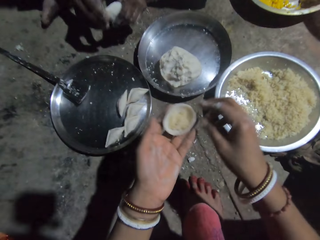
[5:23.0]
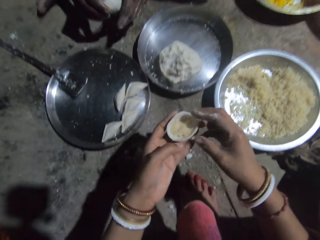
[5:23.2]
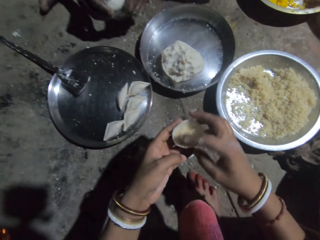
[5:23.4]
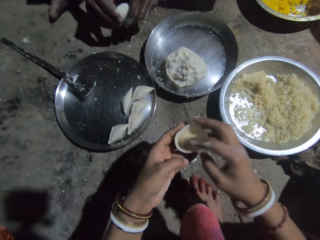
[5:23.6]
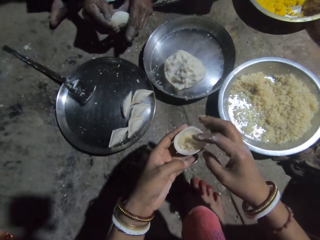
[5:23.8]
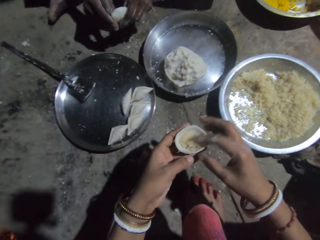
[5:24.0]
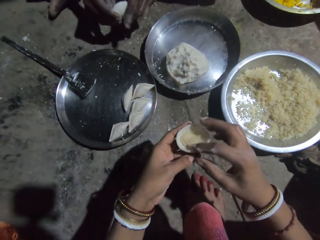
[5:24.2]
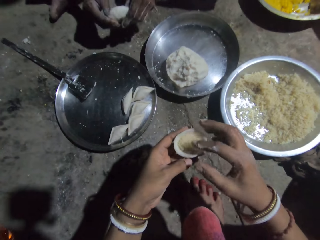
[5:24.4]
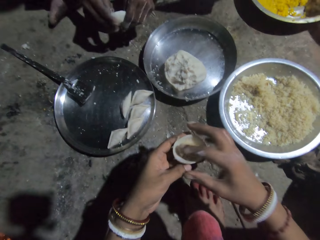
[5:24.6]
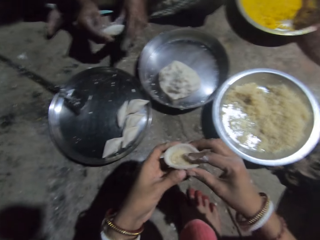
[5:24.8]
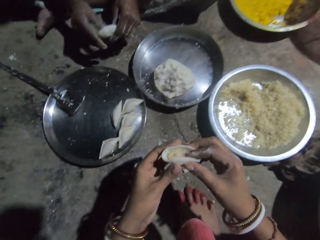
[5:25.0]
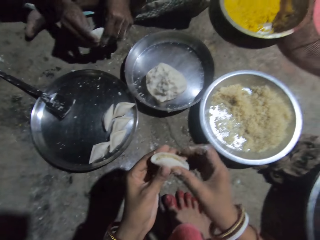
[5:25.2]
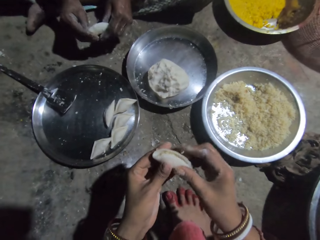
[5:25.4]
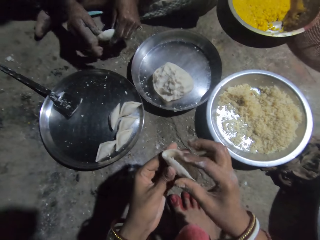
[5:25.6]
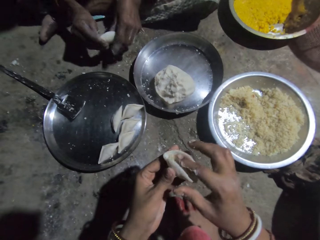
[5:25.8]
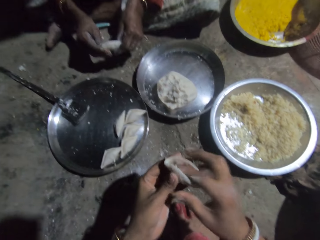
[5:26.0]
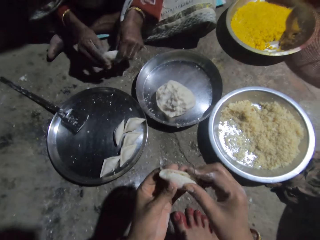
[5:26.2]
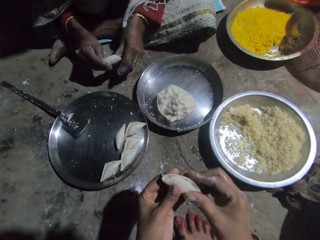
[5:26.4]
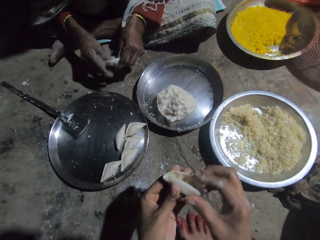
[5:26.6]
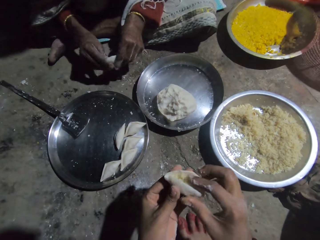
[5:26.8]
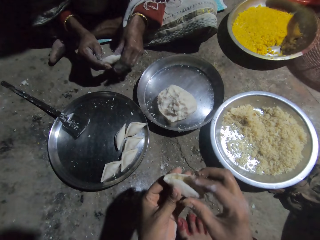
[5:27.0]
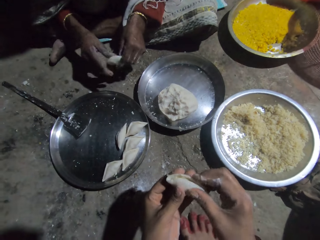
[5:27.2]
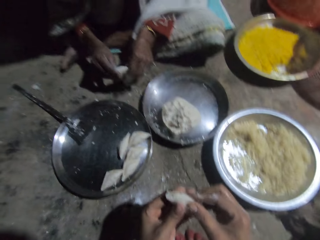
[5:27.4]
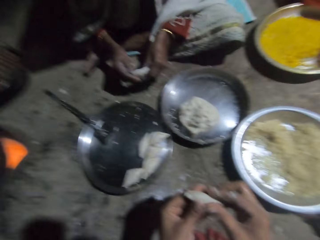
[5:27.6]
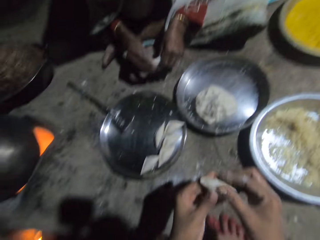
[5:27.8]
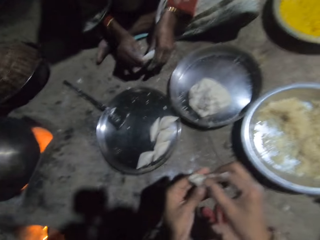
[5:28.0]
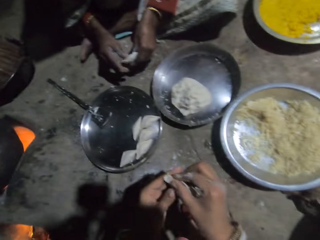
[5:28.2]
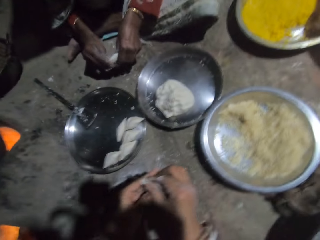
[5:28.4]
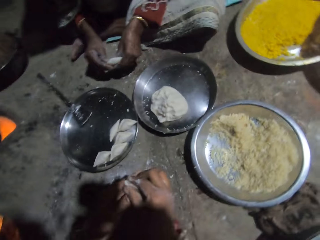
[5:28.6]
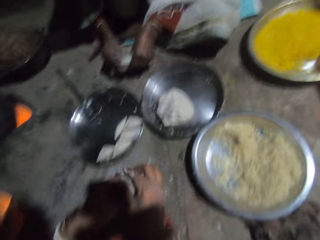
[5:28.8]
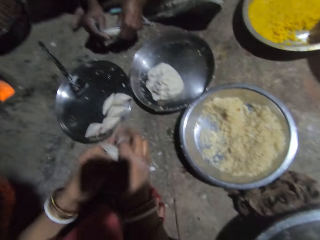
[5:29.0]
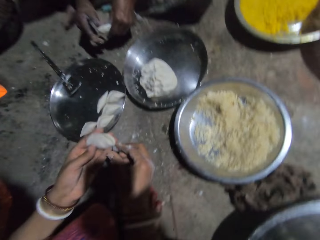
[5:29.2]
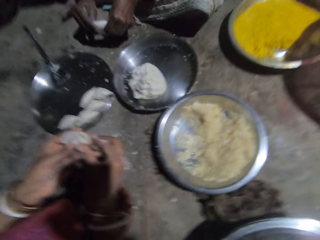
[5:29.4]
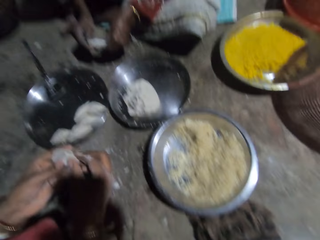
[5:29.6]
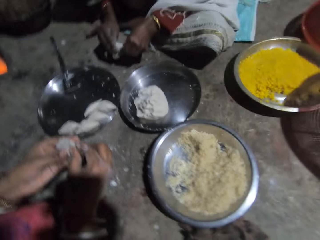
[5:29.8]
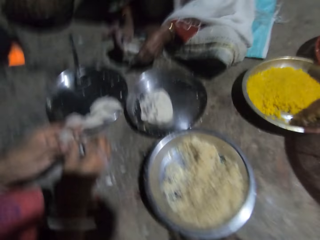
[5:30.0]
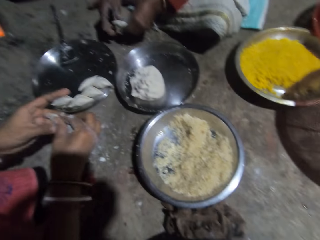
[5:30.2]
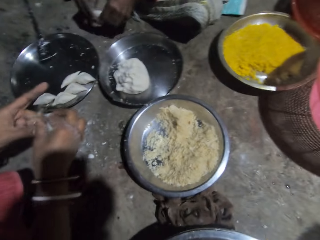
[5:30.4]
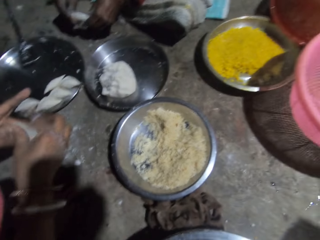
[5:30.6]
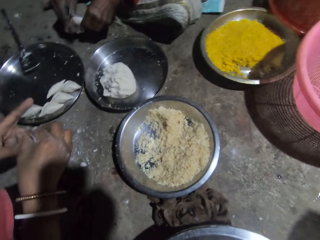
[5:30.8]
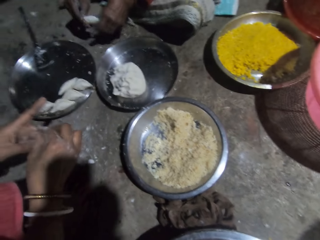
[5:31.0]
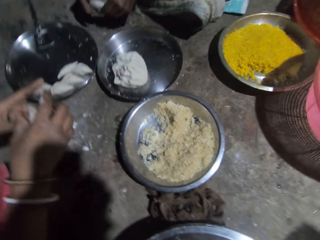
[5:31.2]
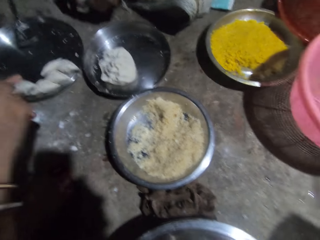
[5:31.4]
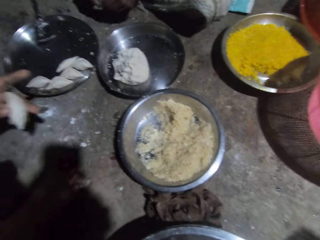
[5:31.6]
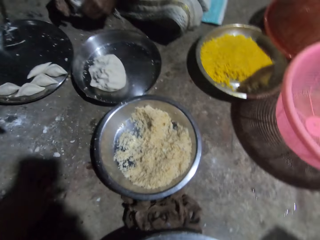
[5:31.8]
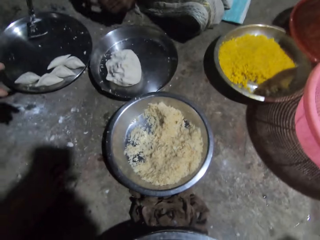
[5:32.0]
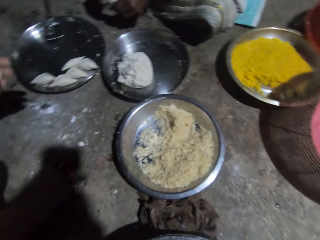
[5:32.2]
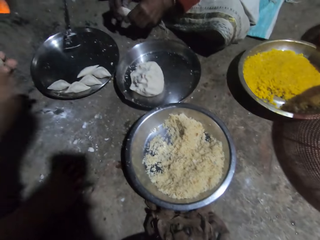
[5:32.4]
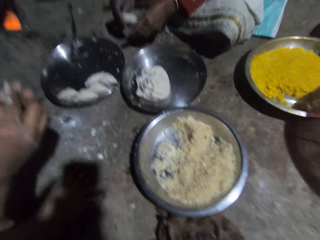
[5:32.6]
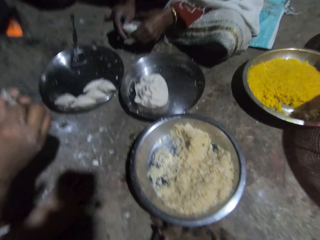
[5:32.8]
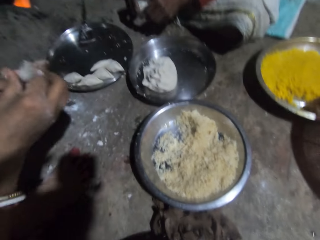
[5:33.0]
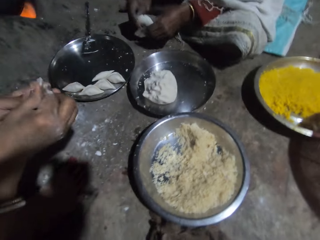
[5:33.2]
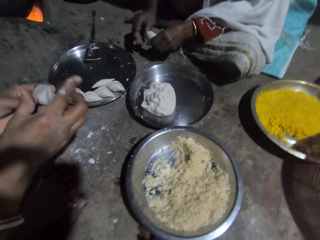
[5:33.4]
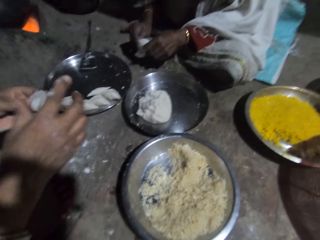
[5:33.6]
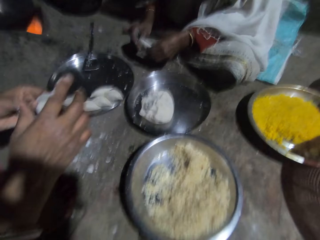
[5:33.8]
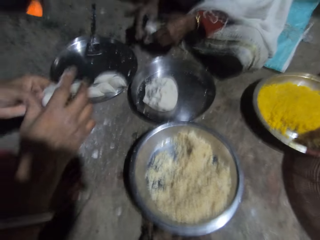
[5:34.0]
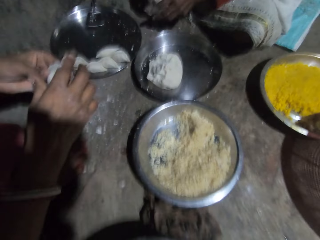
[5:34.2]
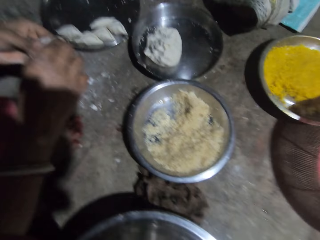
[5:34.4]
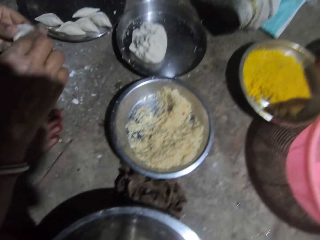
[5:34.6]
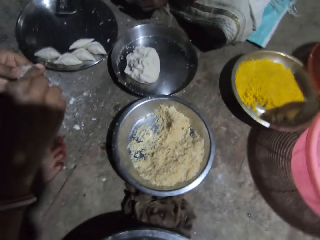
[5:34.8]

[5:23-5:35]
The camera wearer adjusts the rice in a dough piece. They wrap the rice with the dough piece. They fold the dough.

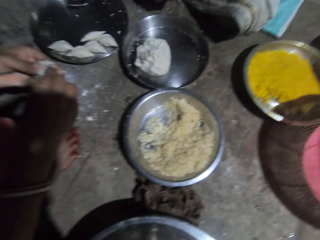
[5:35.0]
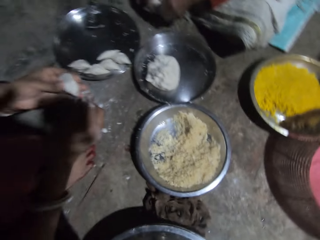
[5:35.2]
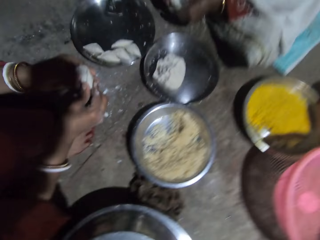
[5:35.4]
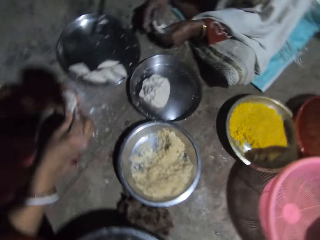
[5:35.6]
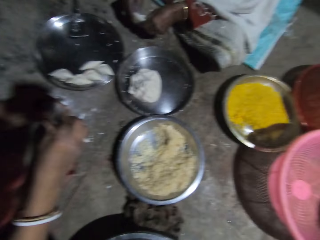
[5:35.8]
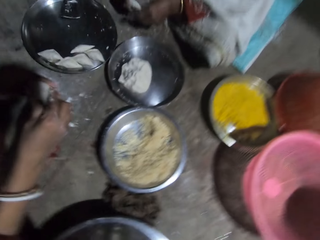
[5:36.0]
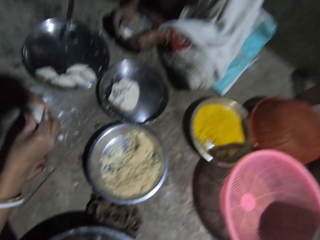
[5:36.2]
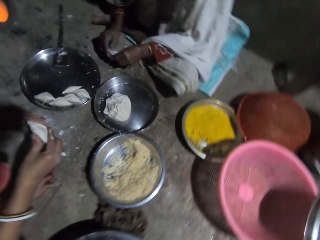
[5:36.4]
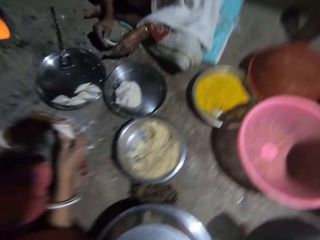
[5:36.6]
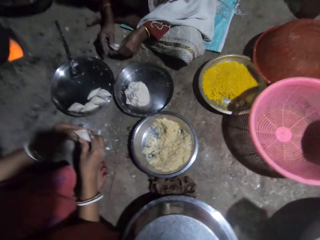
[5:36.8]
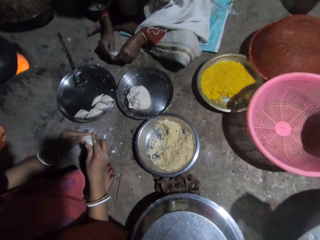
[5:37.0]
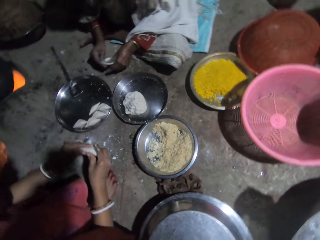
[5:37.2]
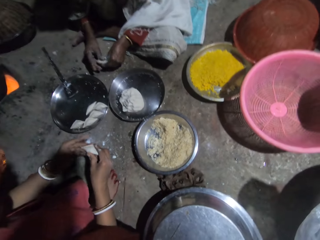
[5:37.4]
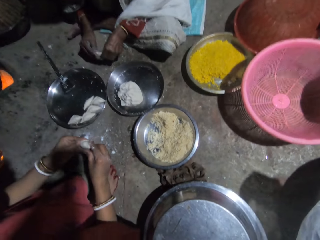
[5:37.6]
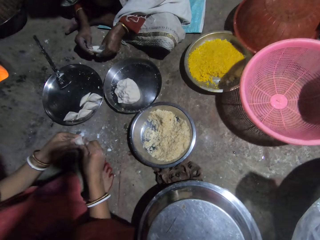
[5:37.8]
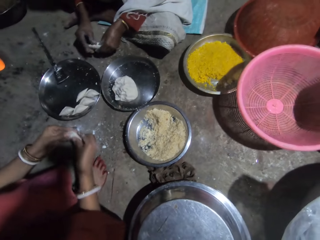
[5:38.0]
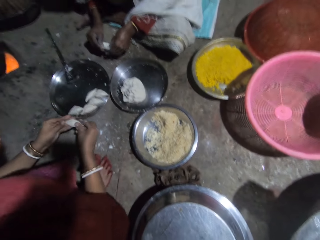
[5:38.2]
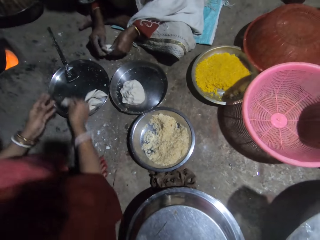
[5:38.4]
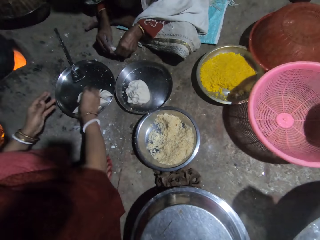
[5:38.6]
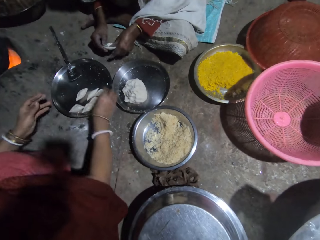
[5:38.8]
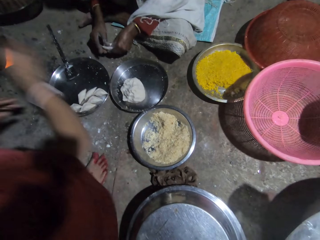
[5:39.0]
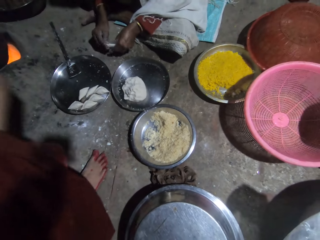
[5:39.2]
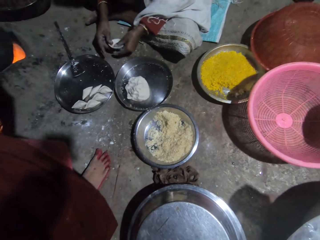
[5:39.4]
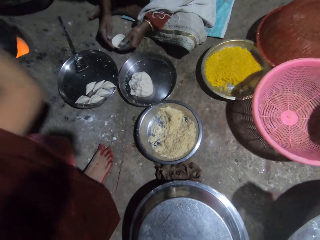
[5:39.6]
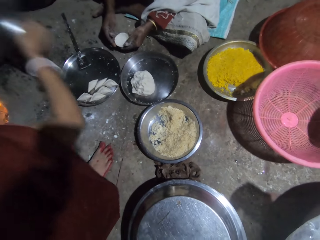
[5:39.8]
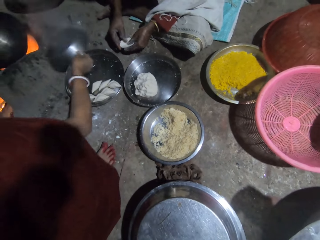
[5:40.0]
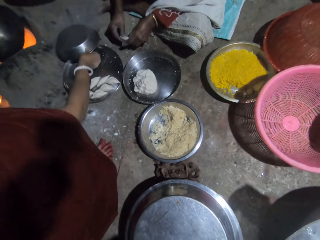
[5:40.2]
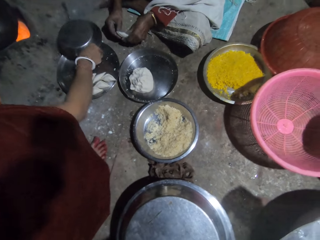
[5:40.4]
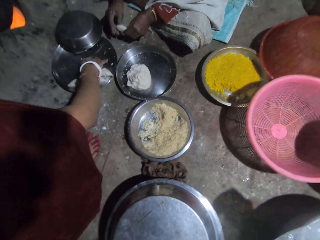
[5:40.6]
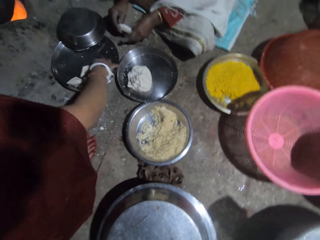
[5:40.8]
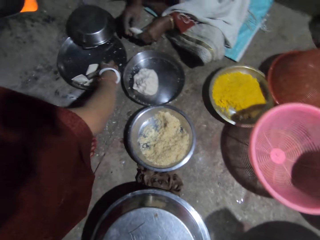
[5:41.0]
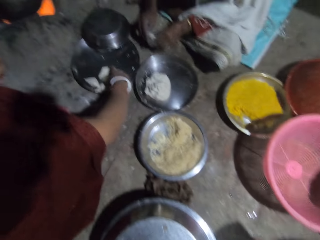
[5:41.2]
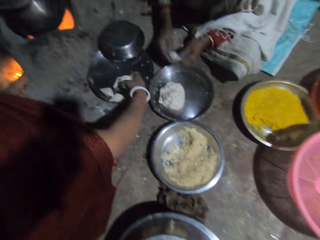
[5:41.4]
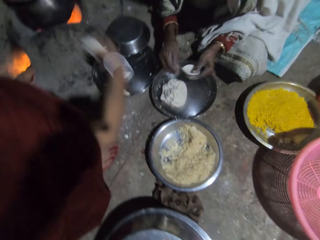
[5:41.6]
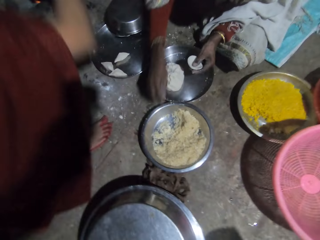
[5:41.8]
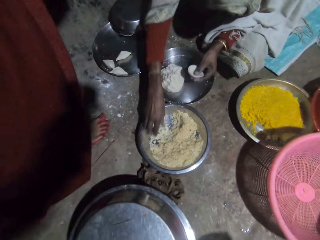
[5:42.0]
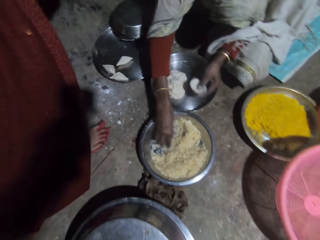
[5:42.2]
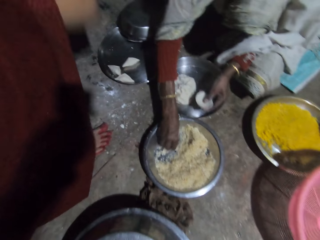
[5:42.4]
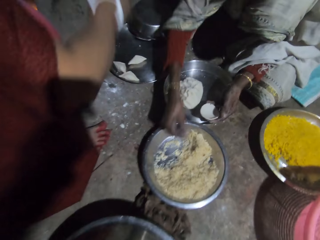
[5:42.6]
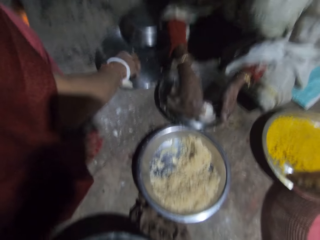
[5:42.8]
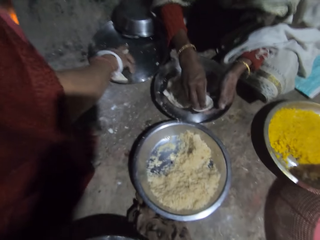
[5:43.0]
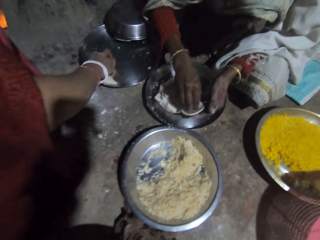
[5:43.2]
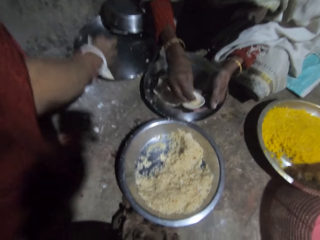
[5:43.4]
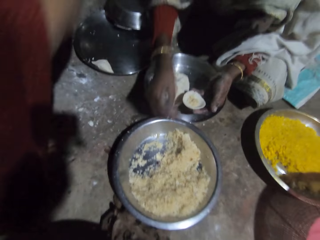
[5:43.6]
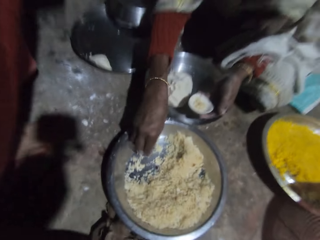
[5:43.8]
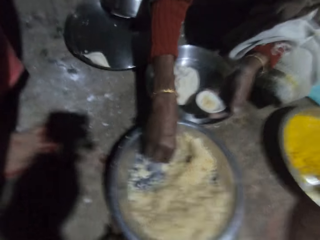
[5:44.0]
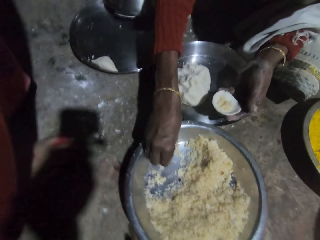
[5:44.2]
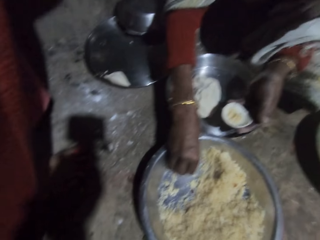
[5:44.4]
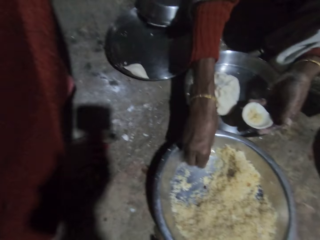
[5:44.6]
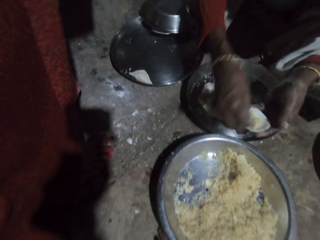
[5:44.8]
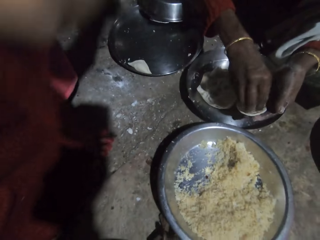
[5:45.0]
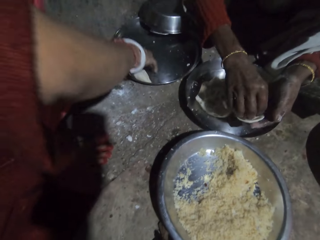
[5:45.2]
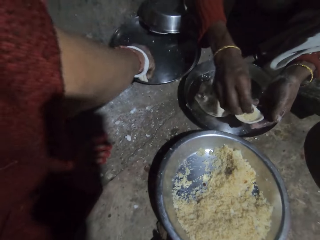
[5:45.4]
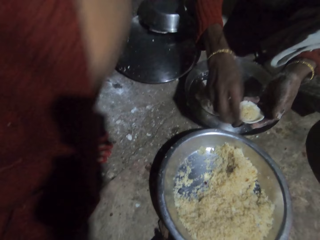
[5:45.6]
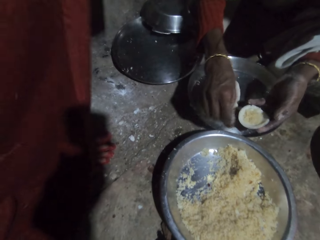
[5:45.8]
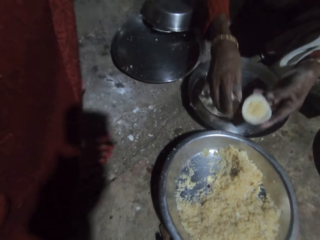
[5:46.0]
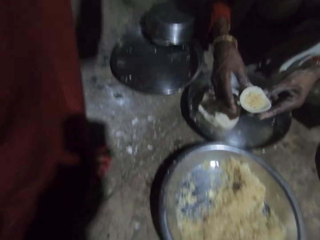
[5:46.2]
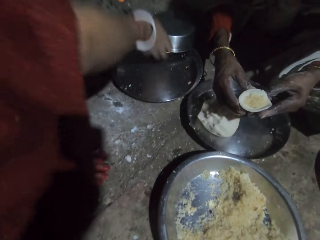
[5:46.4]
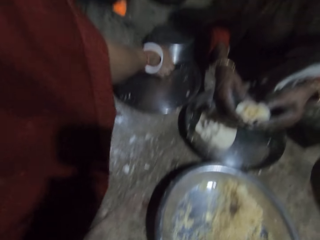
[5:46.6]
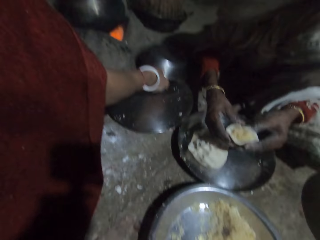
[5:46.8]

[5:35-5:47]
A woman puts a wrapped dough in a tray. The camera wearer puts the dough in the platter. The woman opens a cooking pot and puts the cooking pot lid on the tray. The camera wearer puts the bowl on the floor. The woman picks wrapped doughs. The camera wearer picks the dough. The woman puts the wrapped doughs in the cooking pot. Another woman scoops rice and puts the rice in a dough piece. The first woman picks the wrapped doughs from the tray. The camera wearer picks the dough. The other woman scoops rice and puts the rice in a dough piece. The first woman picks a wrapped dough from the tray. The camera wearer picks the dough. The first woman puts the wrapped dough from the tray.
